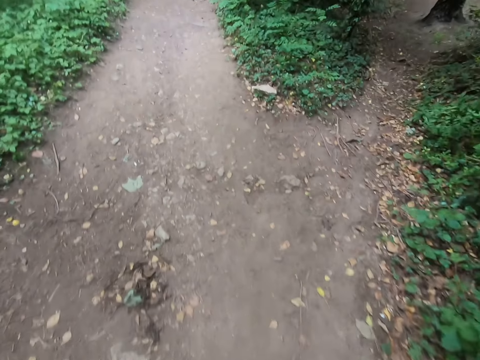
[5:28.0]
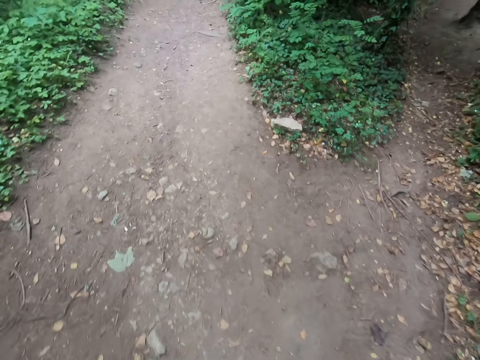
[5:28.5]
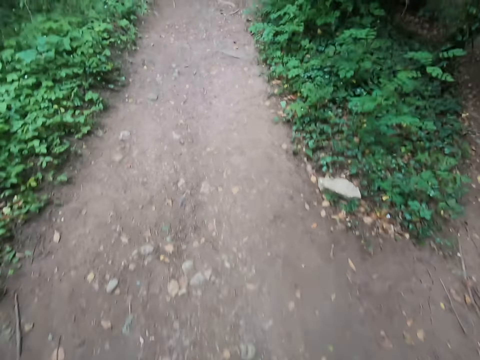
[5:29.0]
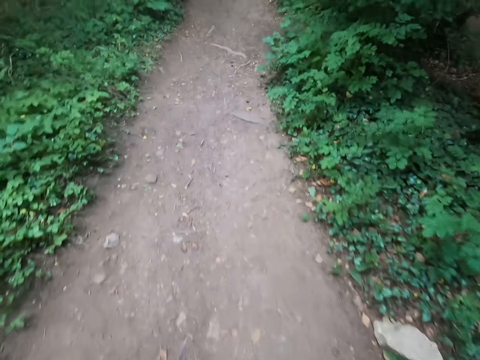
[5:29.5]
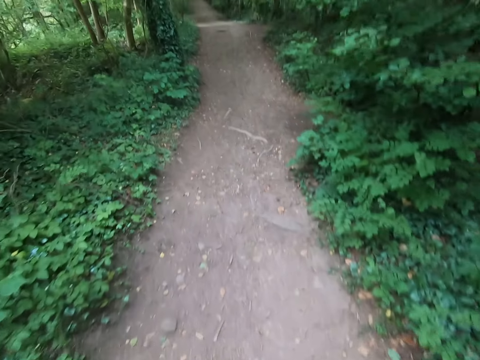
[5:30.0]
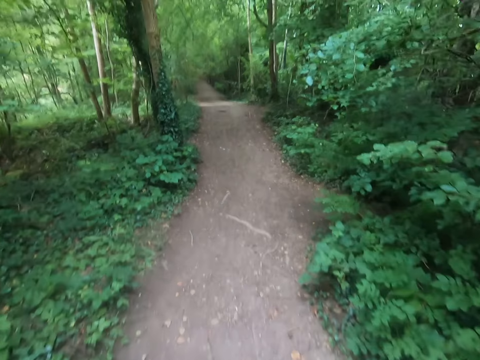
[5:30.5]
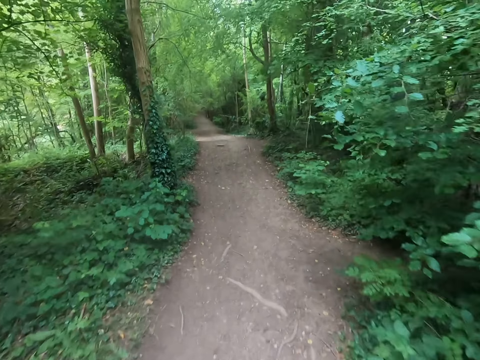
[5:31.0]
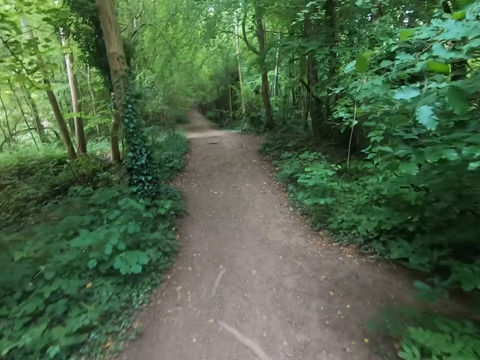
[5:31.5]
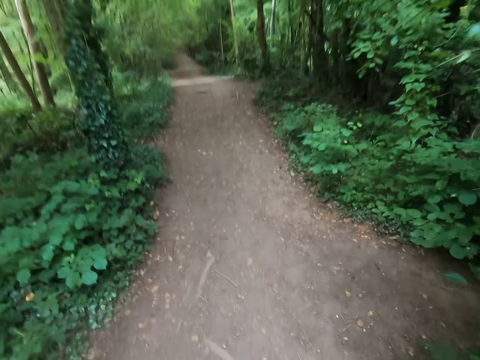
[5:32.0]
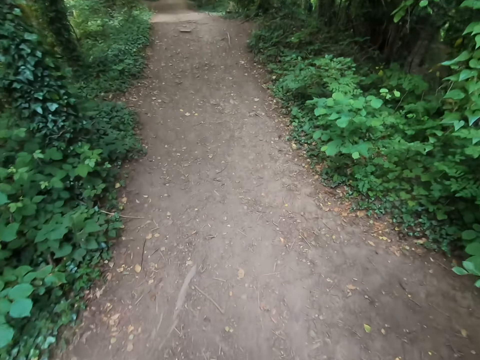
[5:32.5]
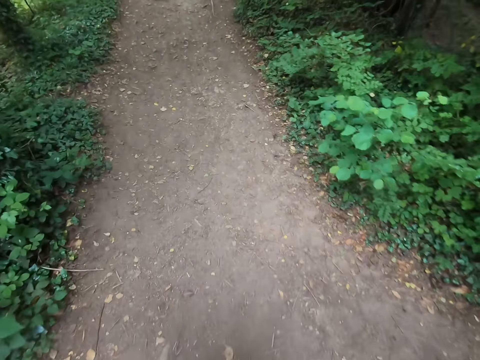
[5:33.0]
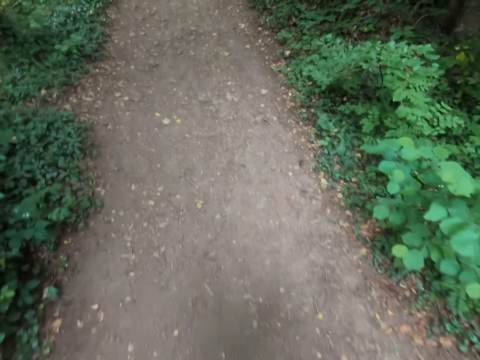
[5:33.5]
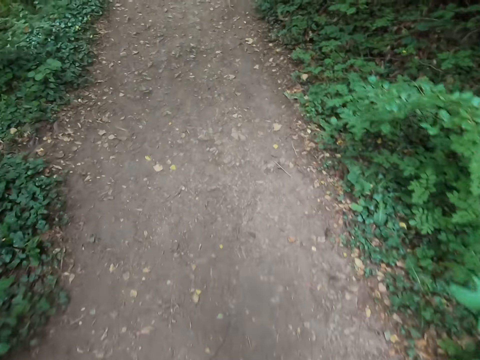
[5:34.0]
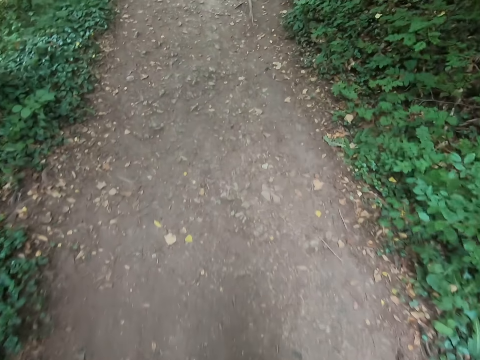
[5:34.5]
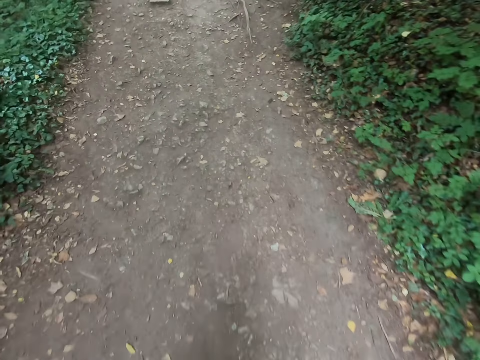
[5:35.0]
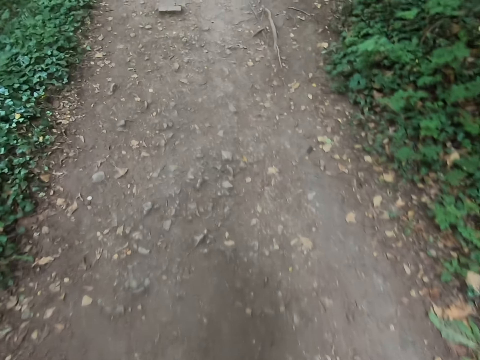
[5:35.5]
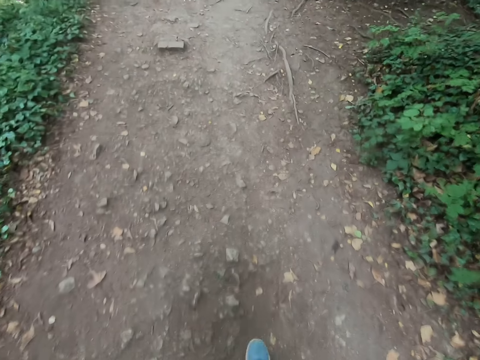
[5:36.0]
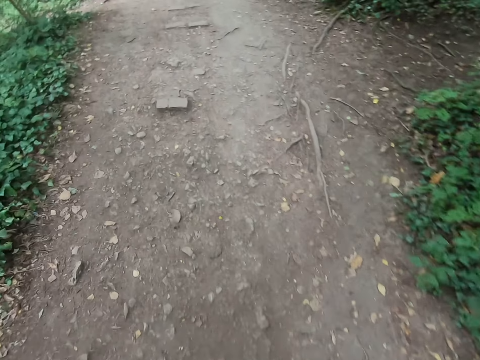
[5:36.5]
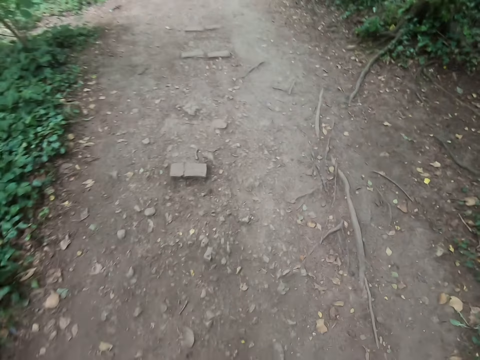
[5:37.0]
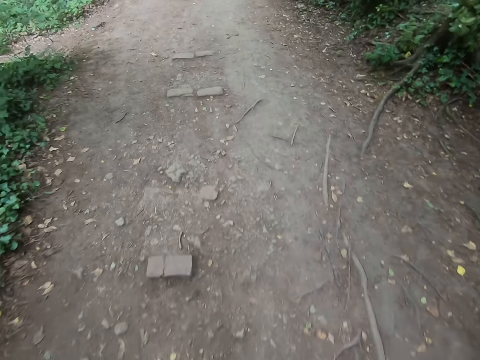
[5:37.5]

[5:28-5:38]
The camera wearer looks forward. They look down.

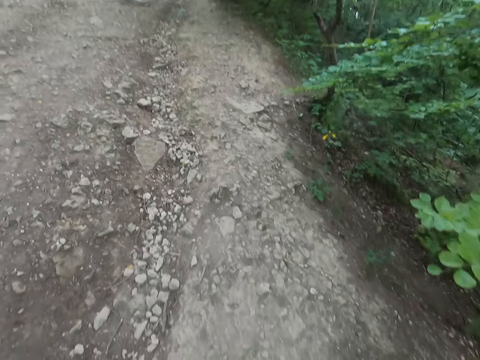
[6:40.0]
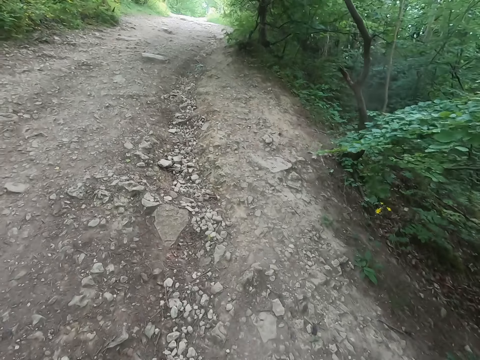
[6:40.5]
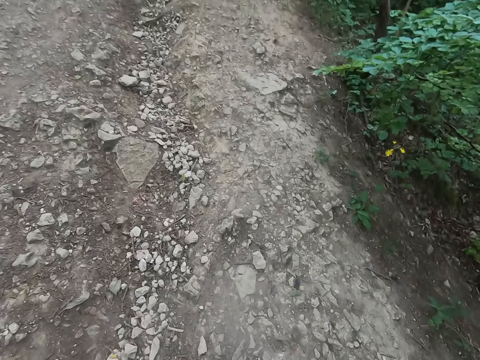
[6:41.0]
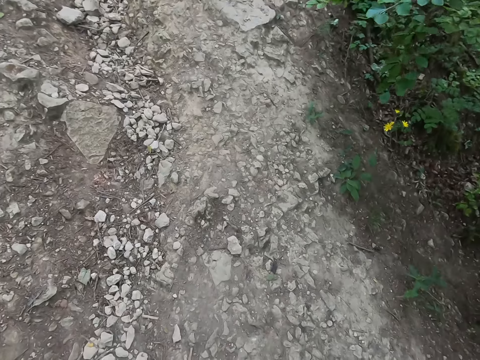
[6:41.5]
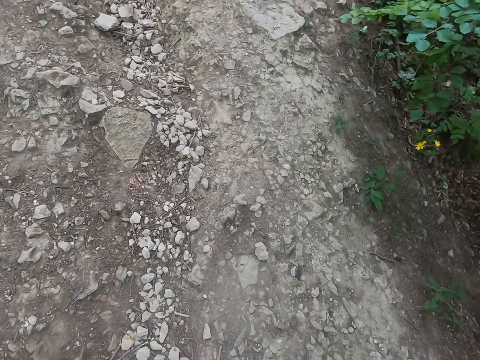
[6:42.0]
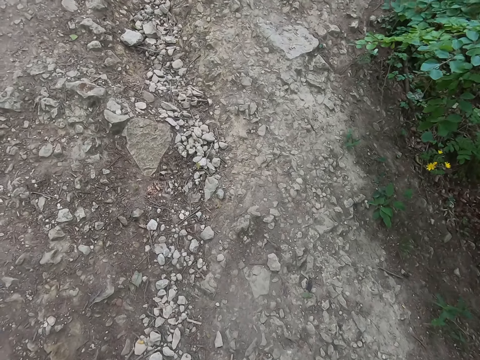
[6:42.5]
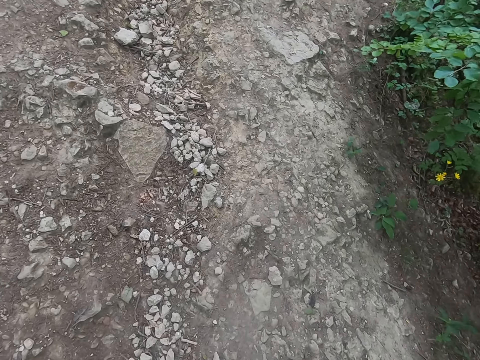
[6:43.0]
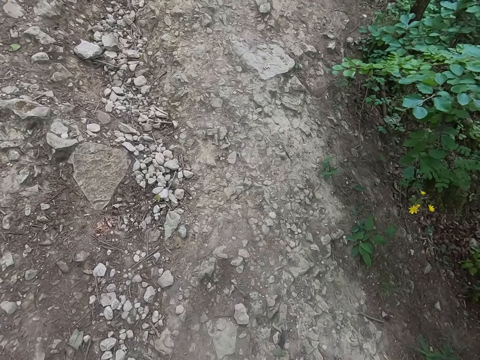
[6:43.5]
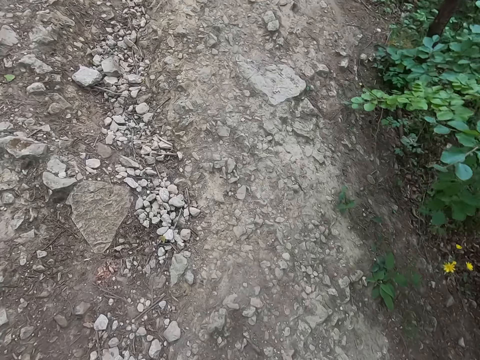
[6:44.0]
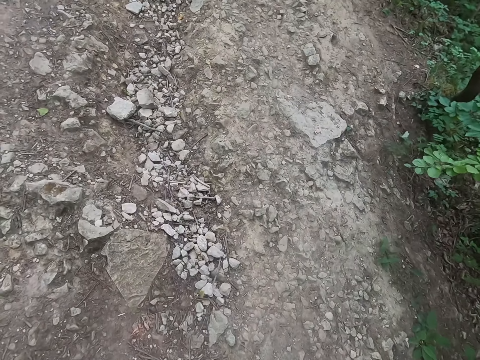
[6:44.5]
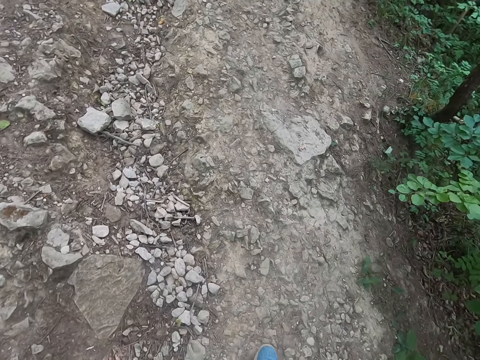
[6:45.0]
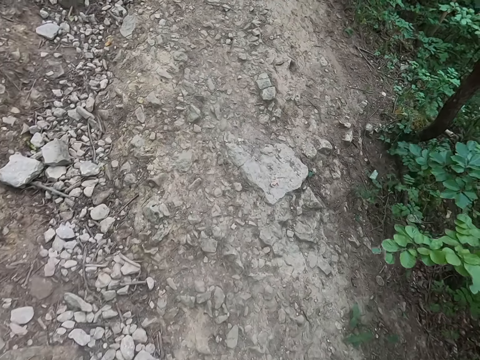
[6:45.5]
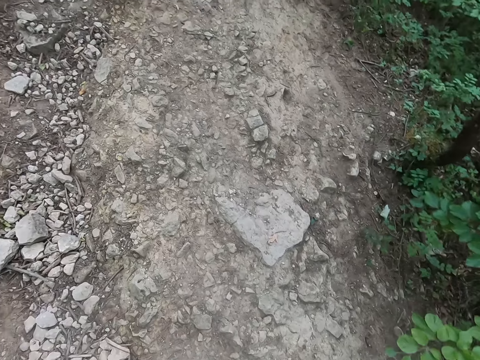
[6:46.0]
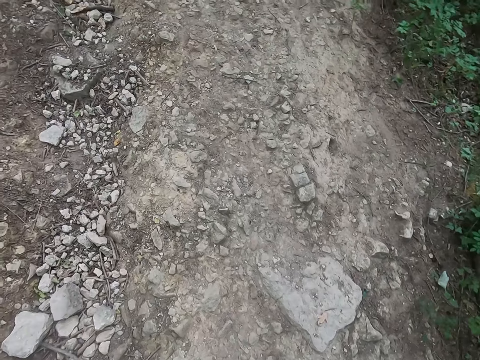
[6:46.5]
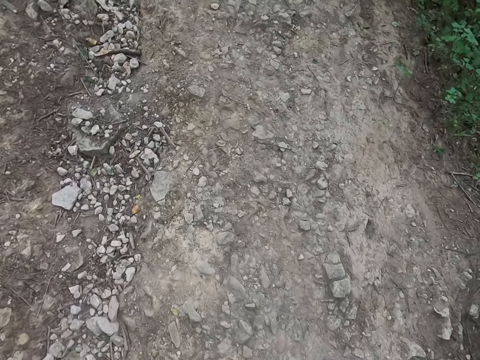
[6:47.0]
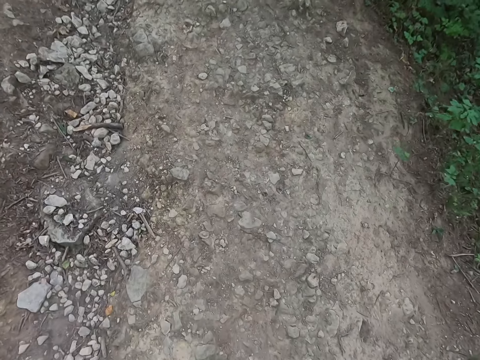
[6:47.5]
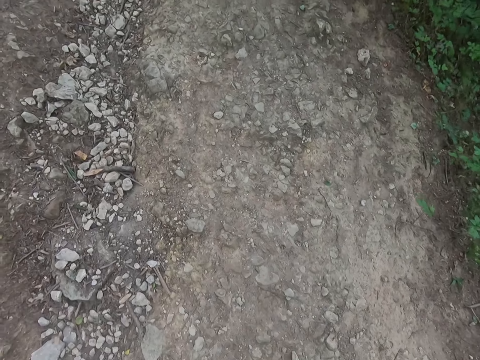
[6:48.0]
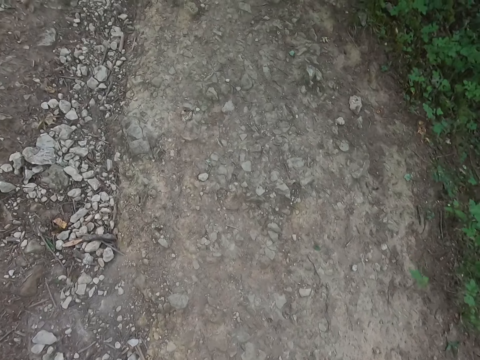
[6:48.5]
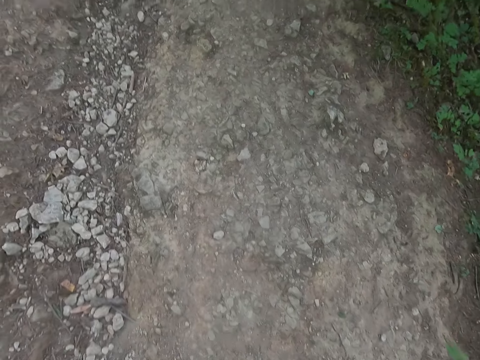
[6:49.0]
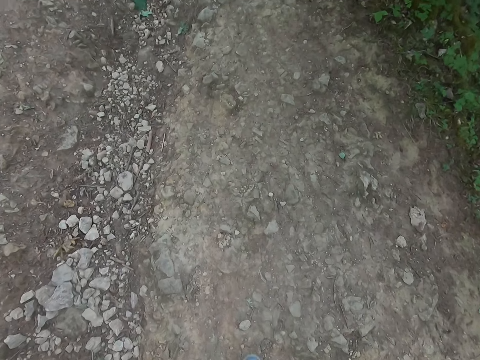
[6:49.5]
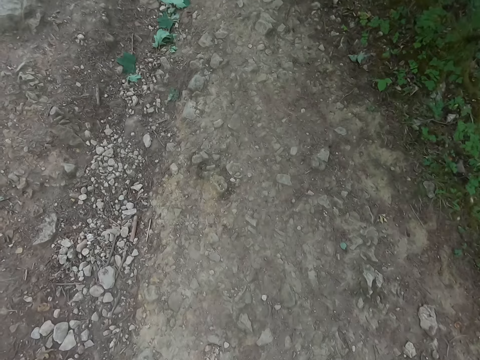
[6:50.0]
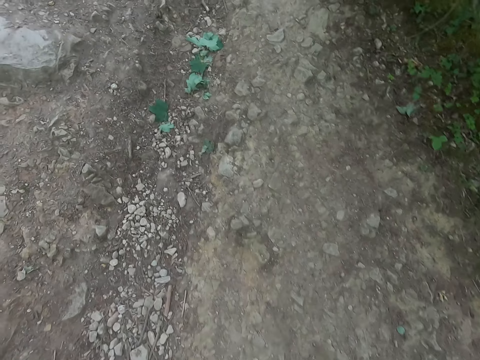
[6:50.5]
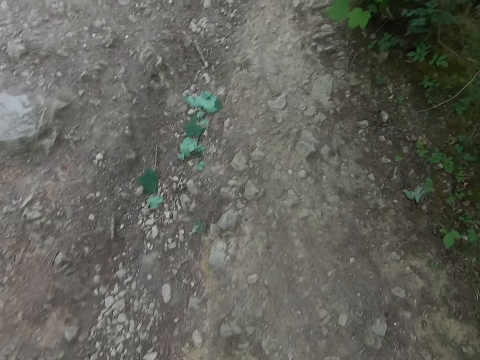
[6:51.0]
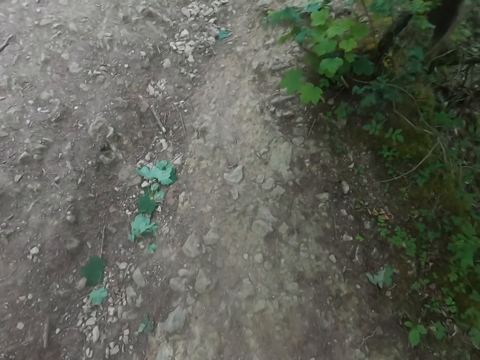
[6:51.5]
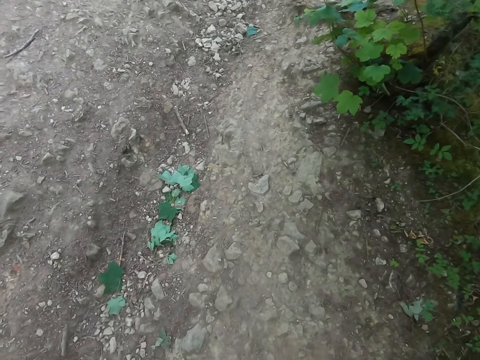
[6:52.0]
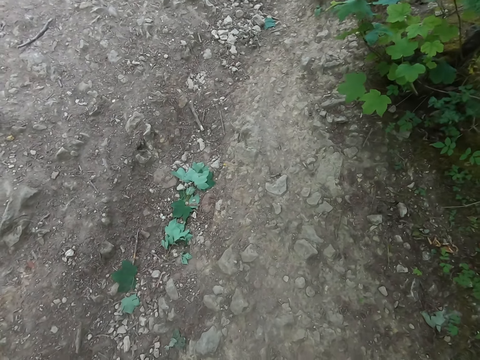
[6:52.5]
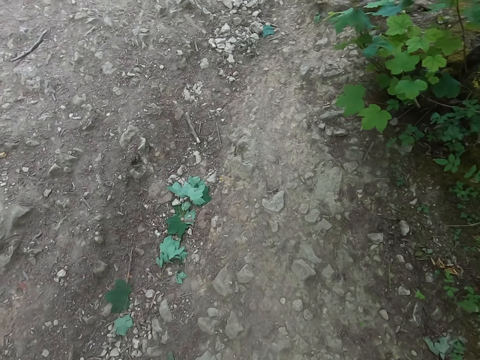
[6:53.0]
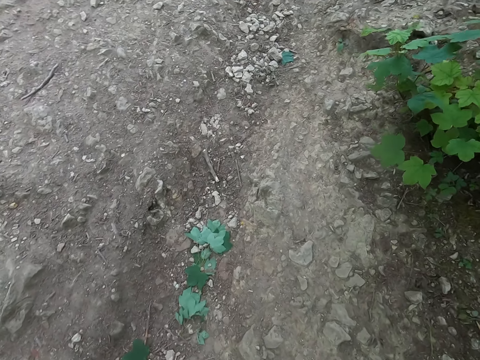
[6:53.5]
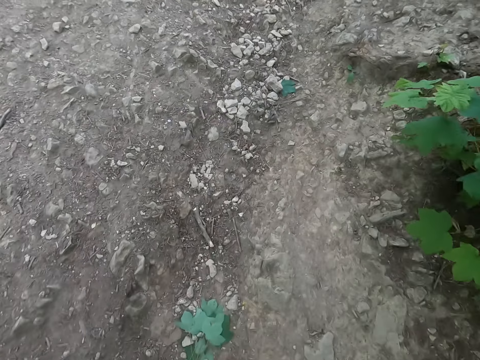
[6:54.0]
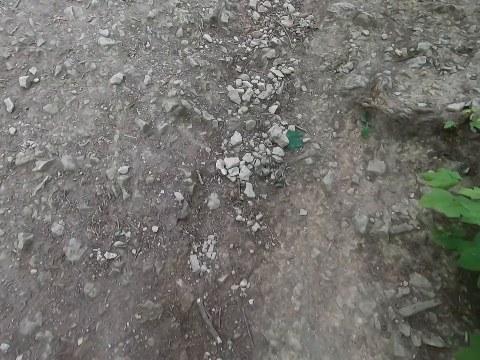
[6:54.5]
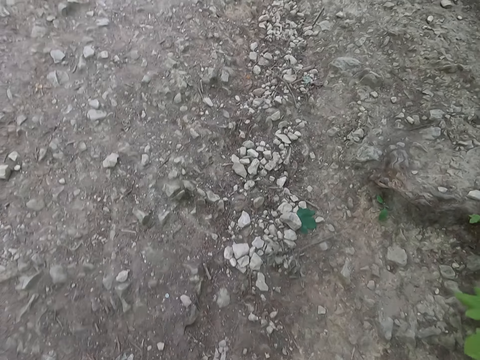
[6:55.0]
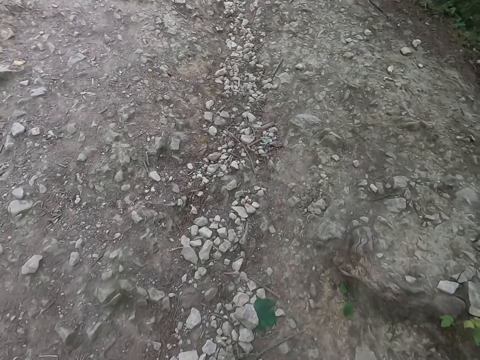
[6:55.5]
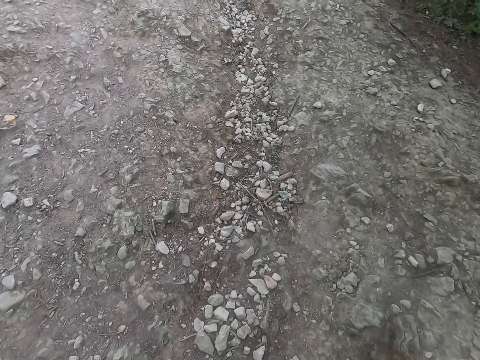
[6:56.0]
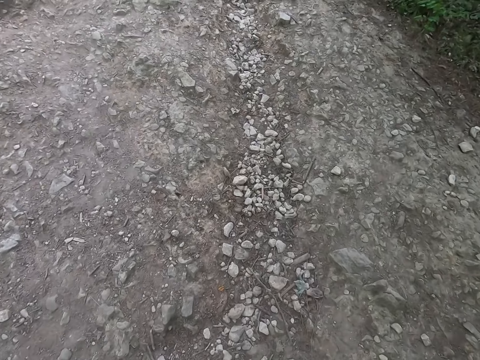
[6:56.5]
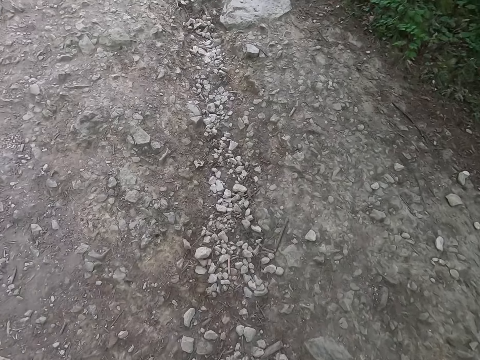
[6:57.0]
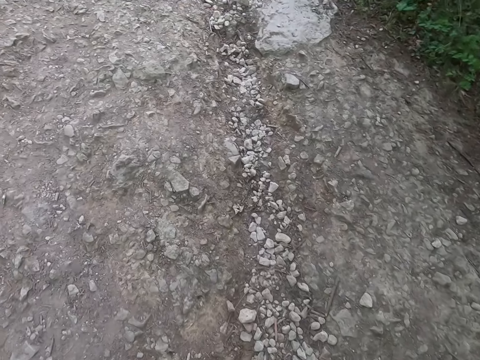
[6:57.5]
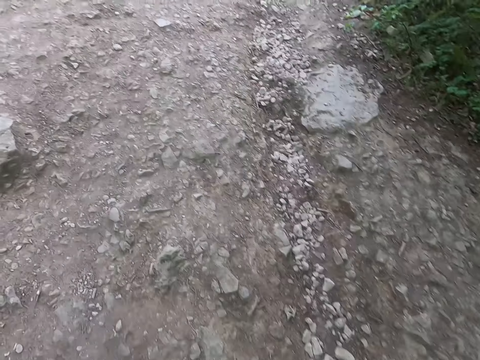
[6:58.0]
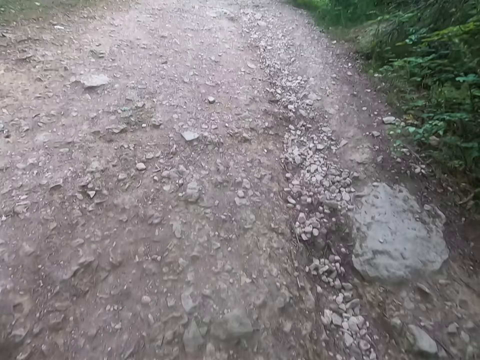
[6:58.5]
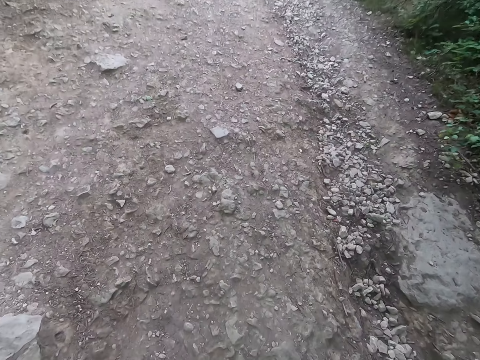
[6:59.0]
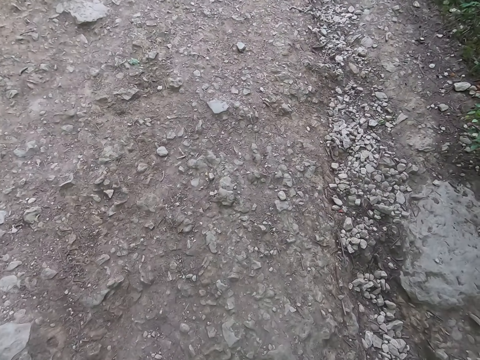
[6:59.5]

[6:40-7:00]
The camera wearer stops. They walk on the road. They stop. They walk on the road.
